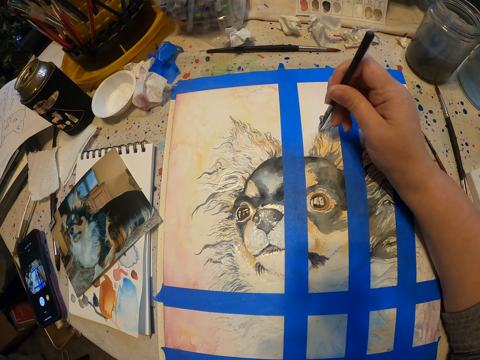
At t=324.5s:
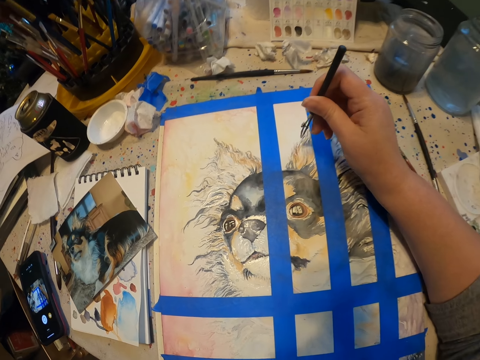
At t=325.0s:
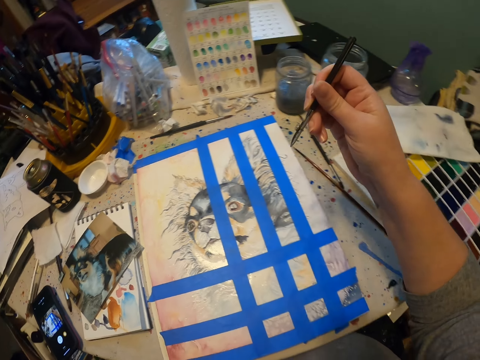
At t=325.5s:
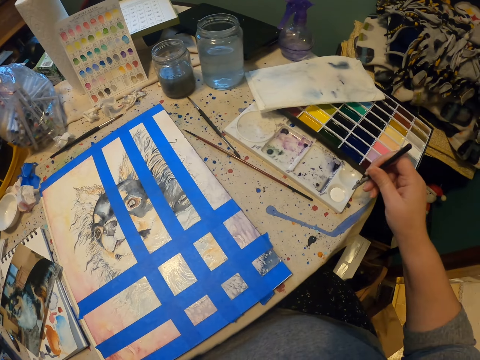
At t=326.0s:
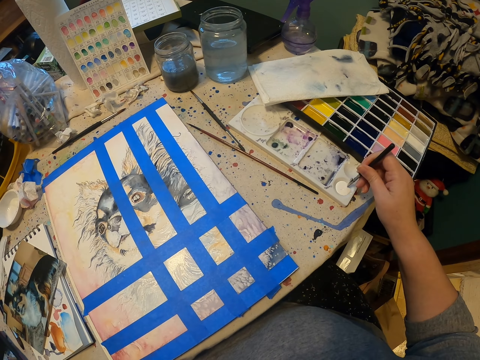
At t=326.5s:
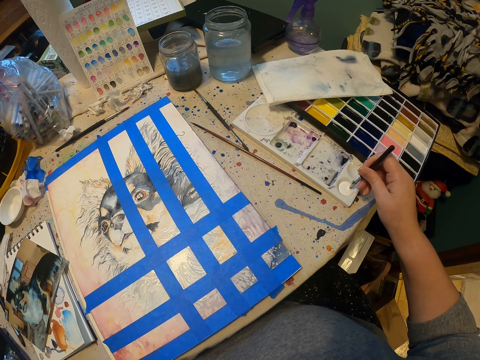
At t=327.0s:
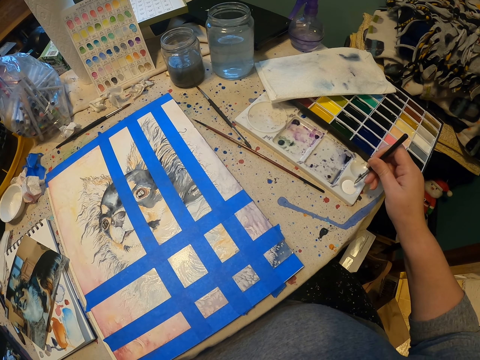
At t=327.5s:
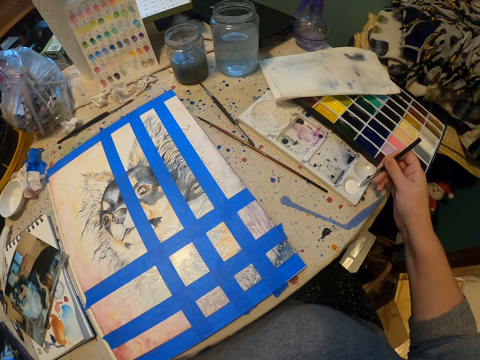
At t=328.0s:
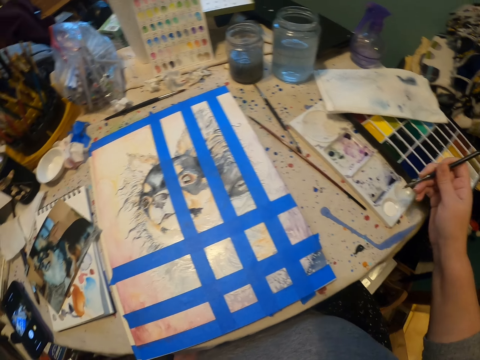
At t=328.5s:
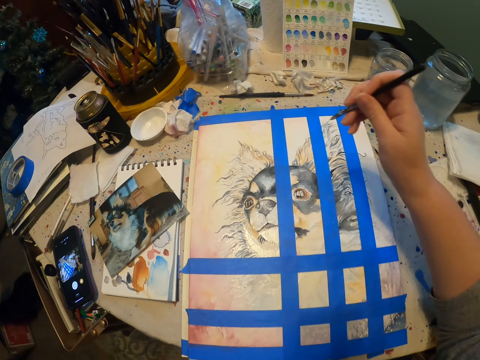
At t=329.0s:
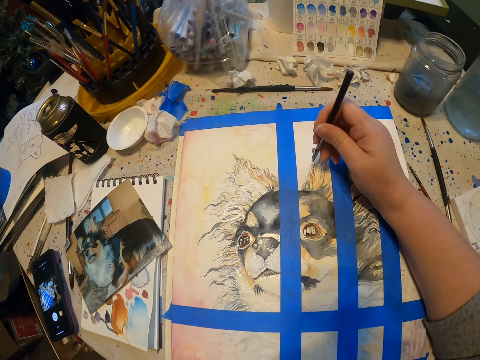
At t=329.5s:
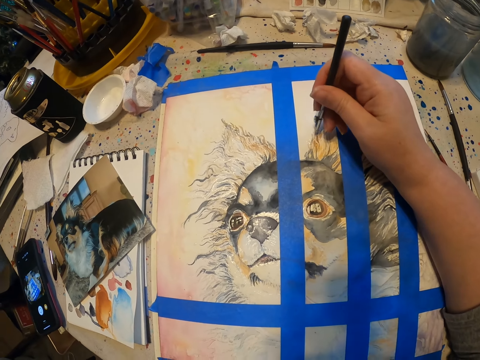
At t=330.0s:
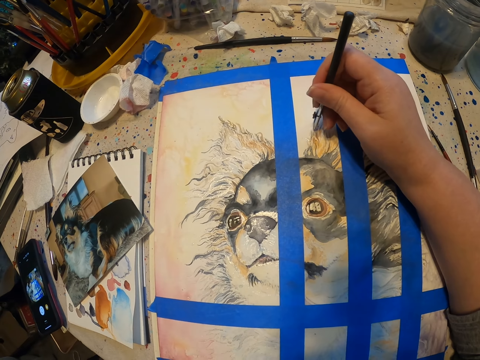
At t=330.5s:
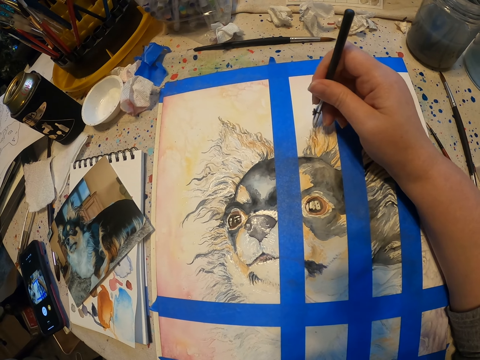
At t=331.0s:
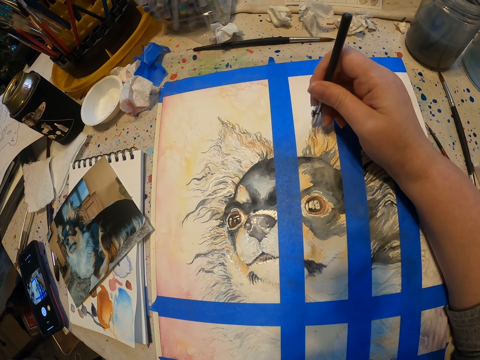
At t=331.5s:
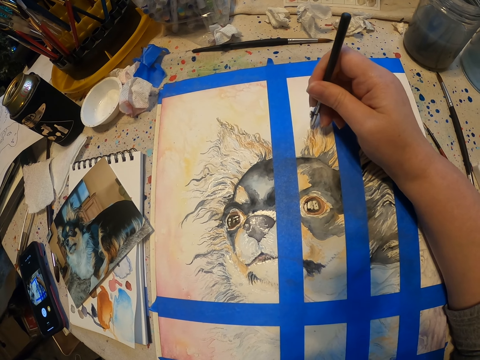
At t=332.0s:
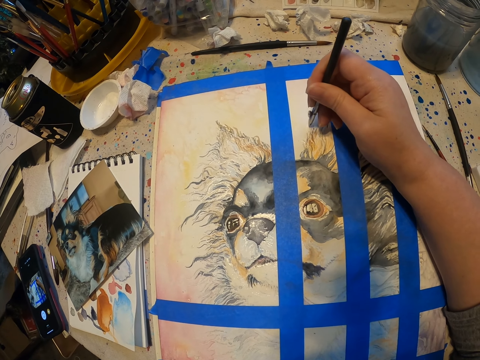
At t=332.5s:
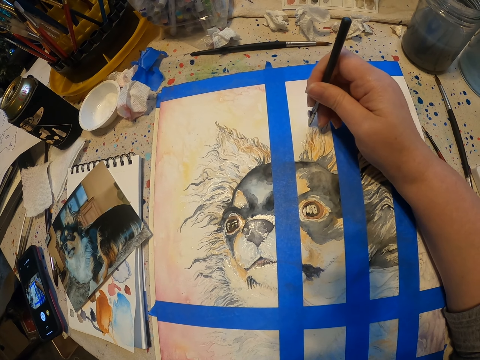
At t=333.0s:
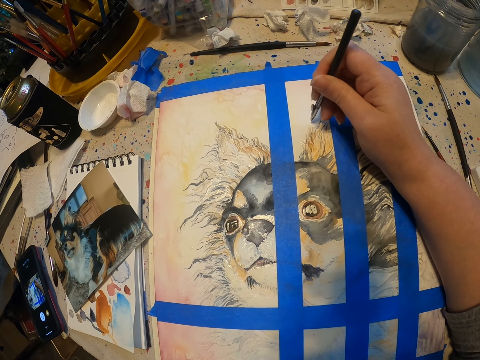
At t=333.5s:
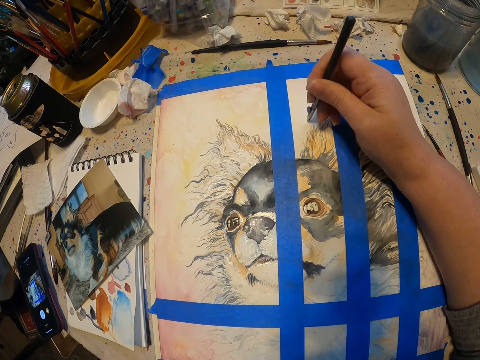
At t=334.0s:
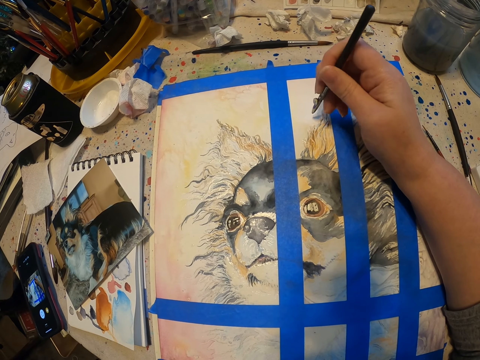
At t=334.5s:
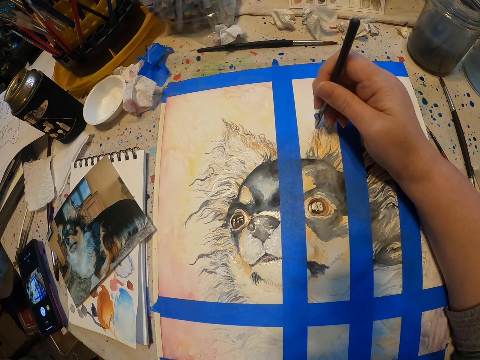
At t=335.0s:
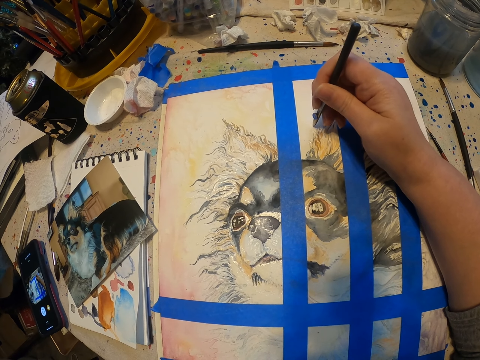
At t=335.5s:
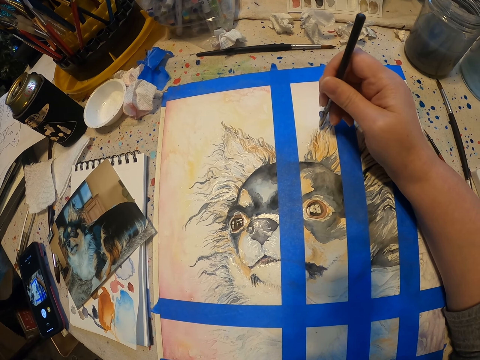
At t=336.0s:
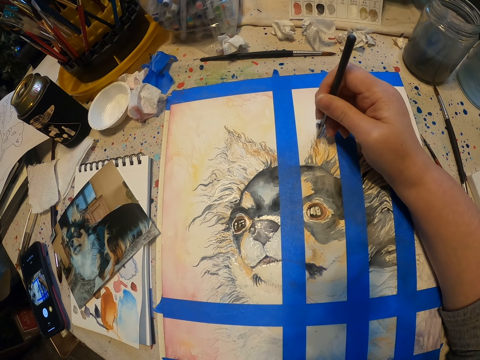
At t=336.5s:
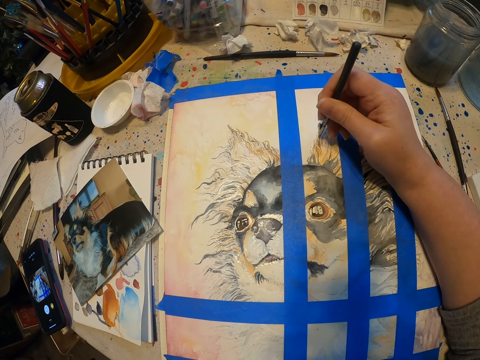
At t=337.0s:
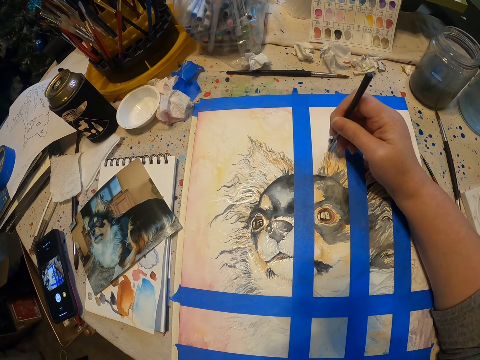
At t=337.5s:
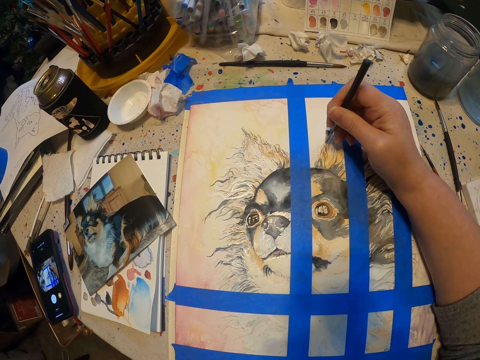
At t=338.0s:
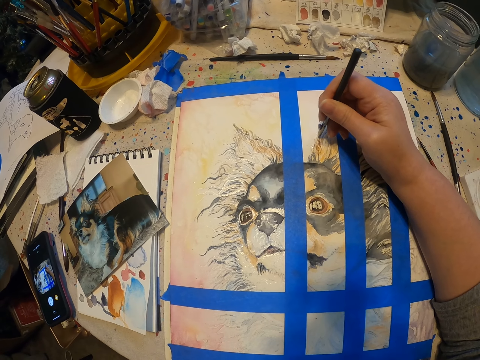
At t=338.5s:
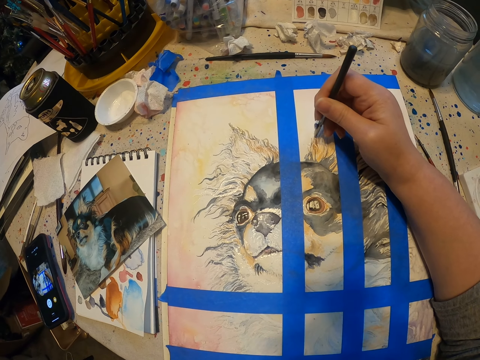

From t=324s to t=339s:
The camera wearer takes paint in the paint palette with the paint pen. They paint the art with the paint pen on the drawing paper.

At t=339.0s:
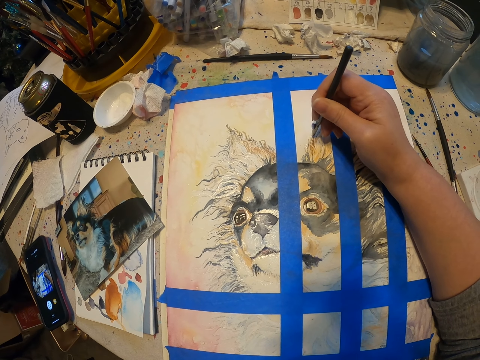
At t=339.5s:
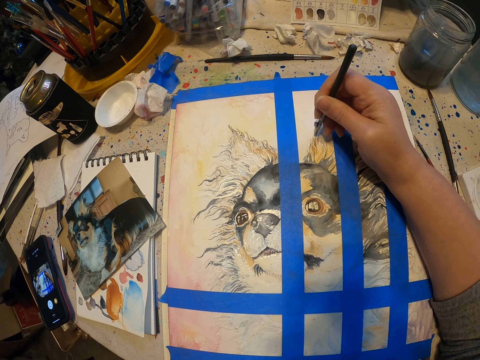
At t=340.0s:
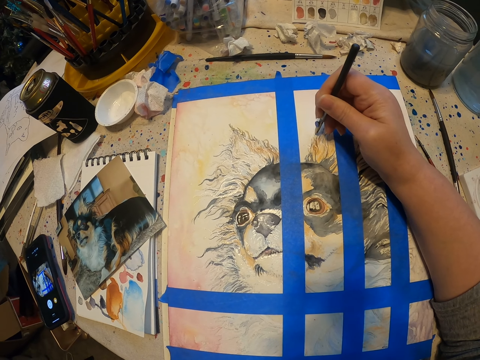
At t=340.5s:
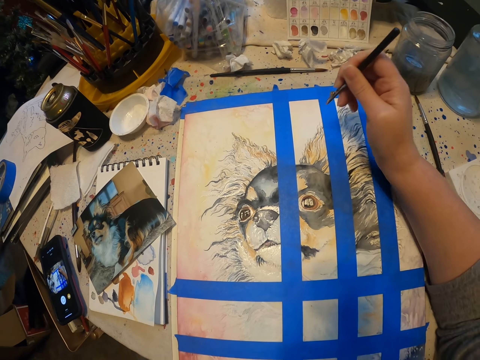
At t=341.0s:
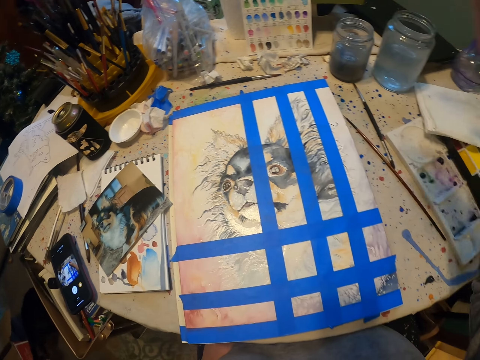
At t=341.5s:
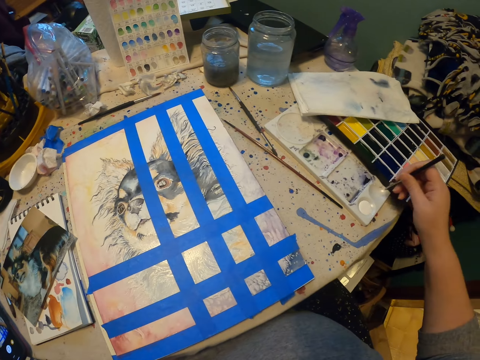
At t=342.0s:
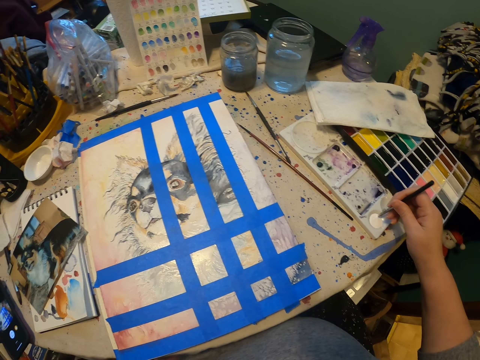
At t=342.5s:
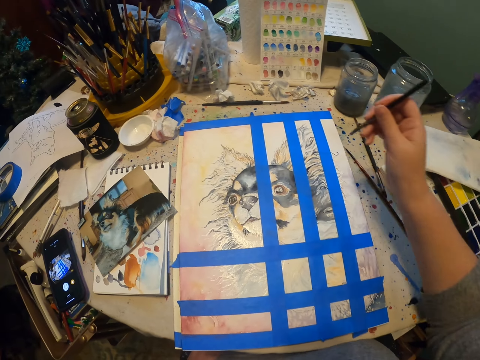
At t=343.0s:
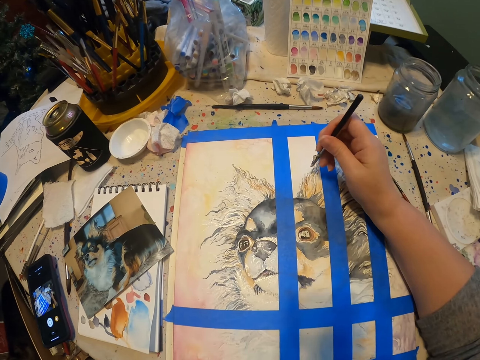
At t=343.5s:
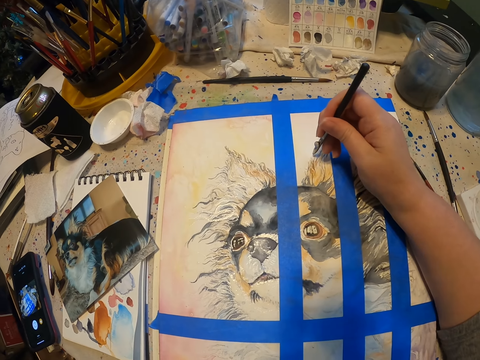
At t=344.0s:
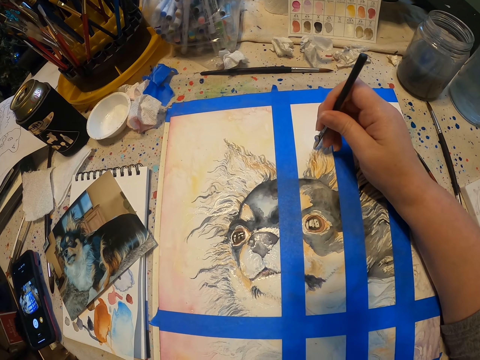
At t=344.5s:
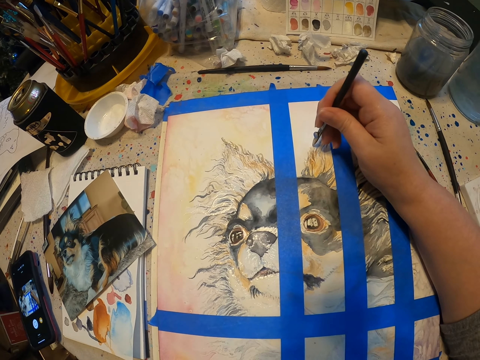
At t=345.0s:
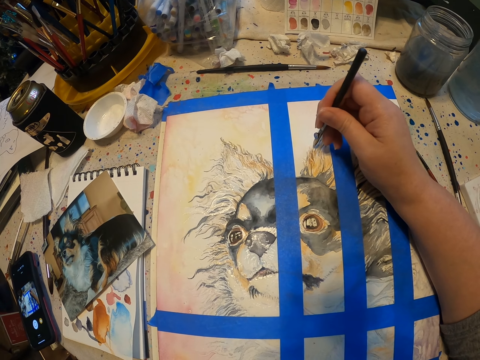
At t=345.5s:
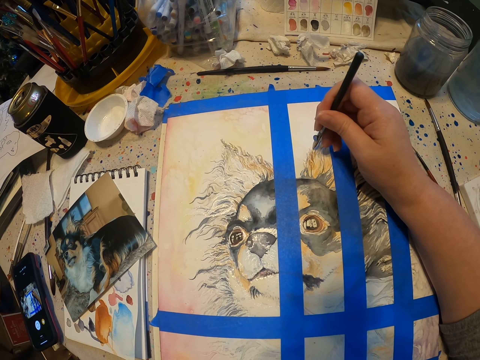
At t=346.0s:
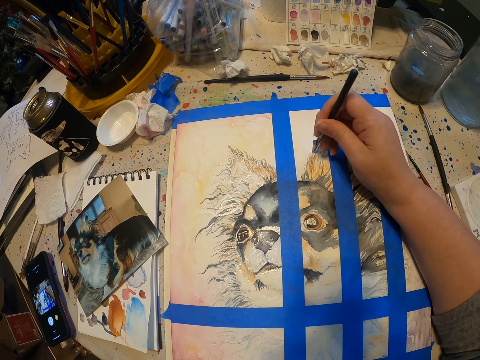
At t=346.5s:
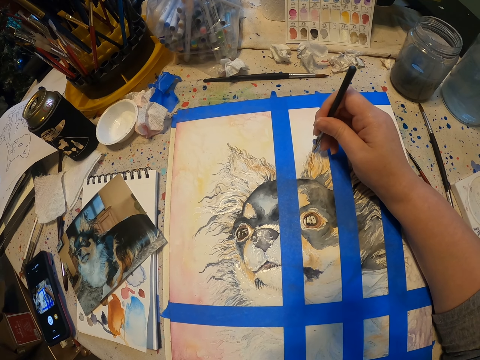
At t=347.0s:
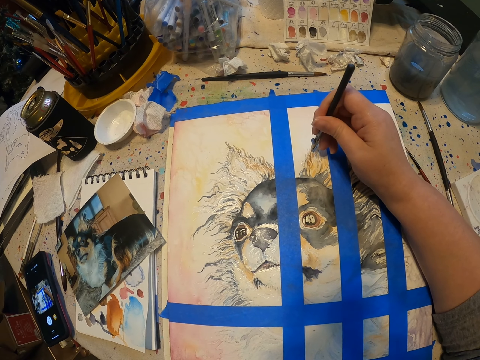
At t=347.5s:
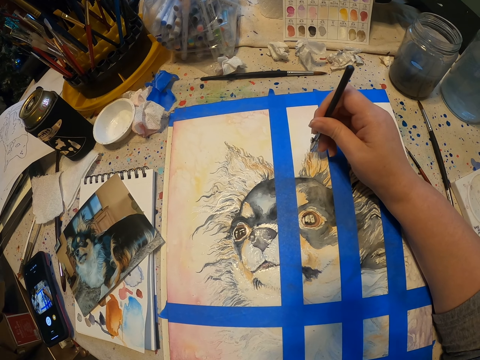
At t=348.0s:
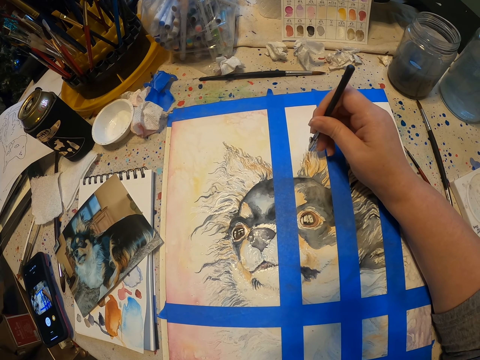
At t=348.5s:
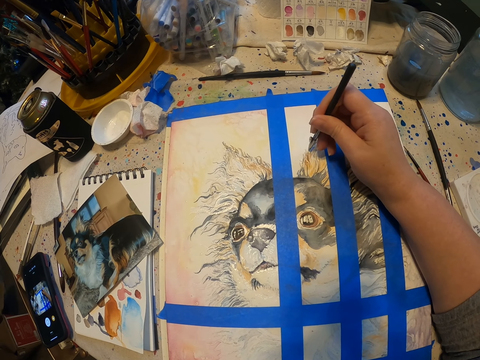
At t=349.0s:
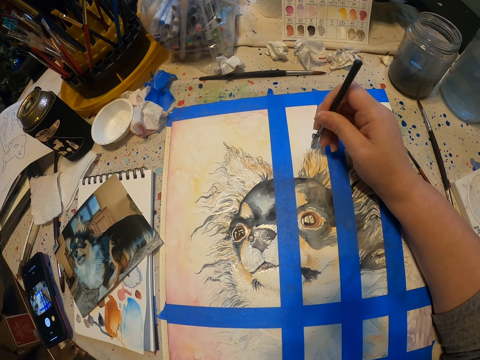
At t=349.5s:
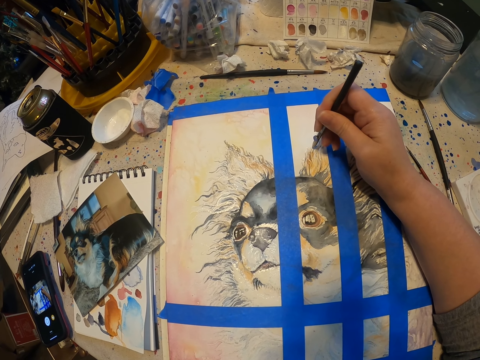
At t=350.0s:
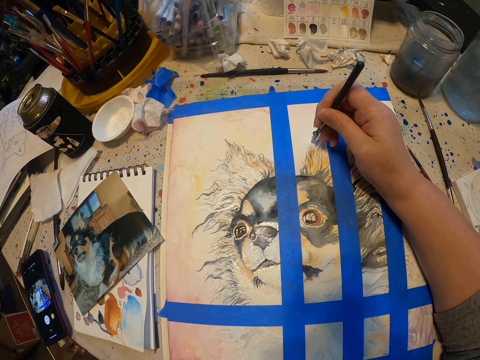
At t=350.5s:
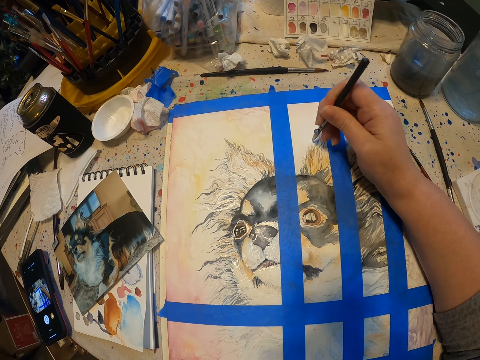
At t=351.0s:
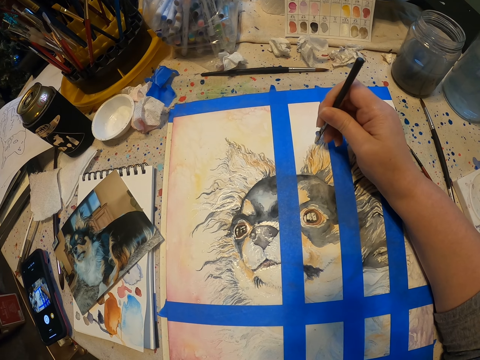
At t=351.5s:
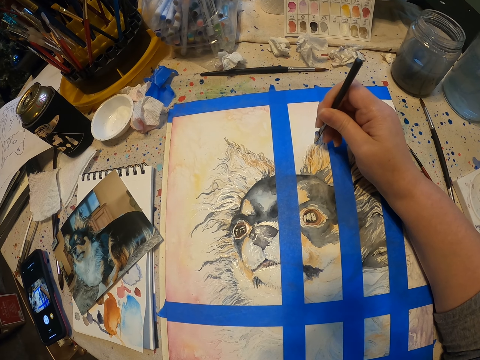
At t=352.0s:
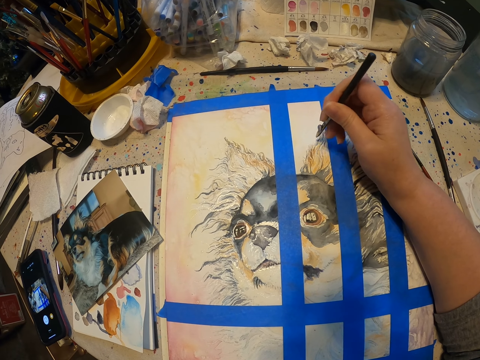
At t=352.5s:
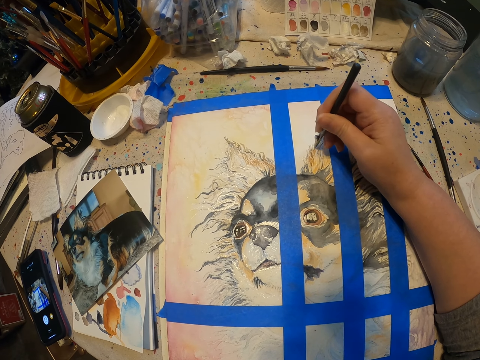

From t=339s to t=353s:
The camera wearer picks paint with the paint pen in the paint palette. They paint the art with the paint pen on the drawing paper.
